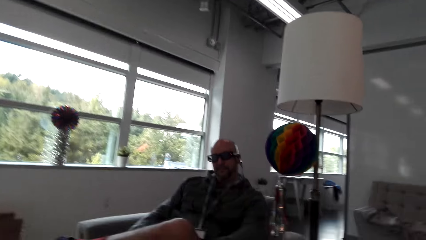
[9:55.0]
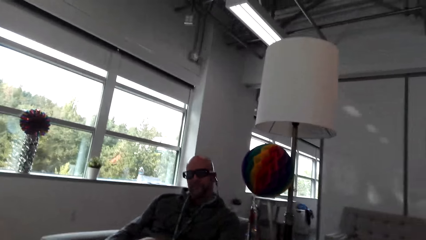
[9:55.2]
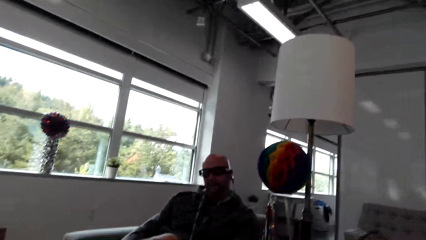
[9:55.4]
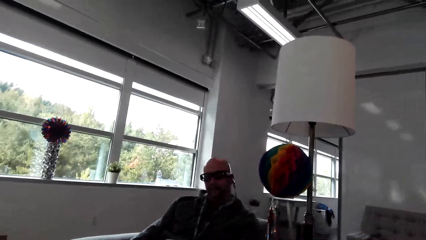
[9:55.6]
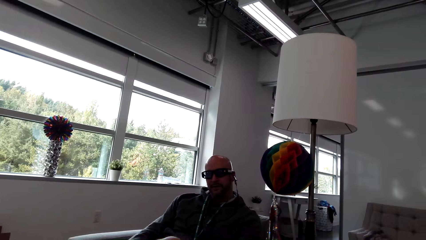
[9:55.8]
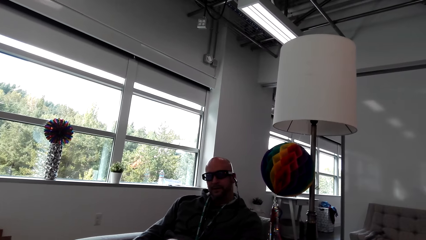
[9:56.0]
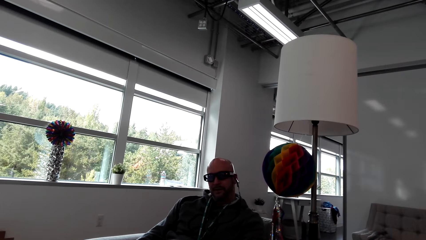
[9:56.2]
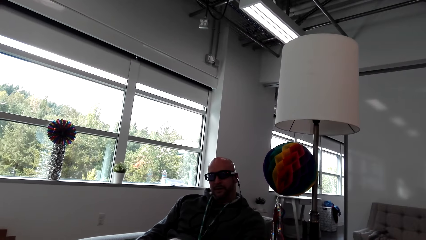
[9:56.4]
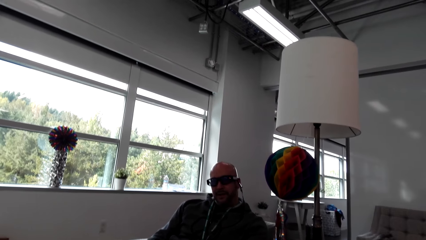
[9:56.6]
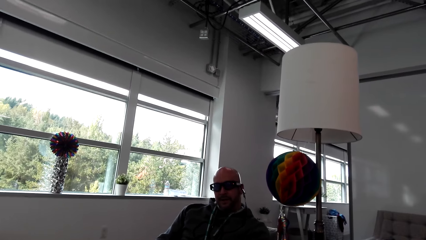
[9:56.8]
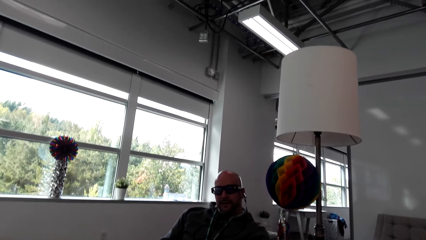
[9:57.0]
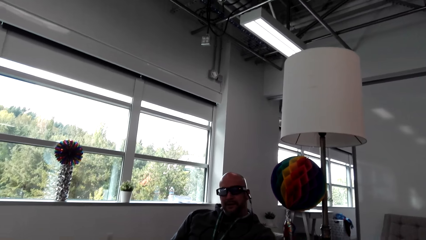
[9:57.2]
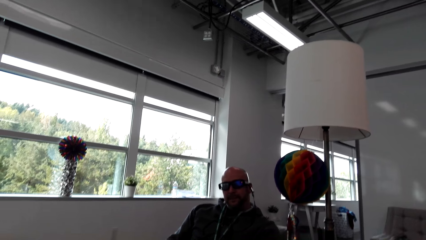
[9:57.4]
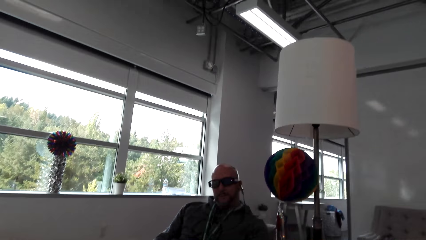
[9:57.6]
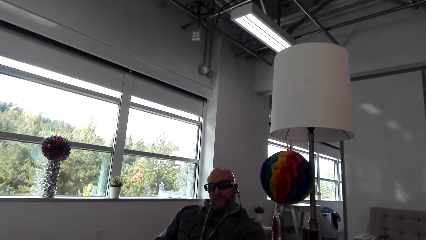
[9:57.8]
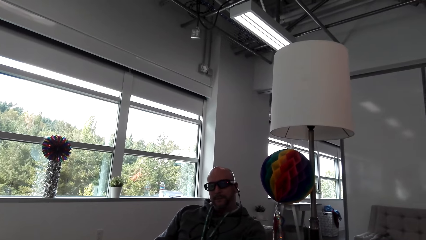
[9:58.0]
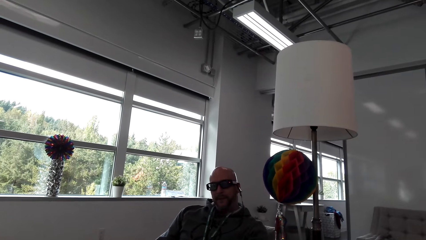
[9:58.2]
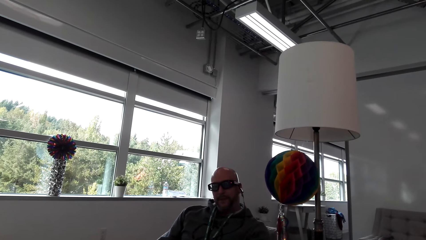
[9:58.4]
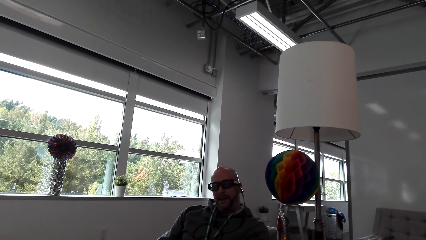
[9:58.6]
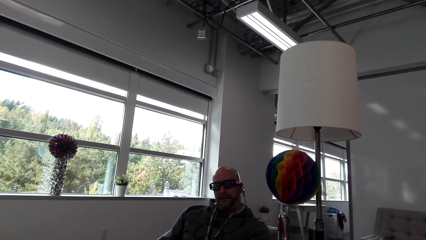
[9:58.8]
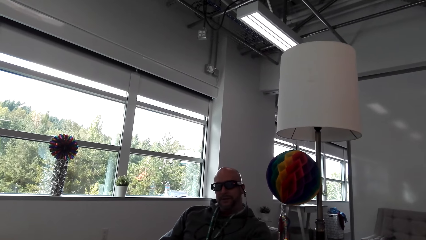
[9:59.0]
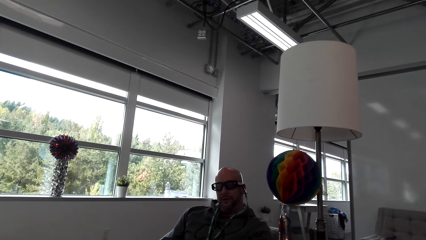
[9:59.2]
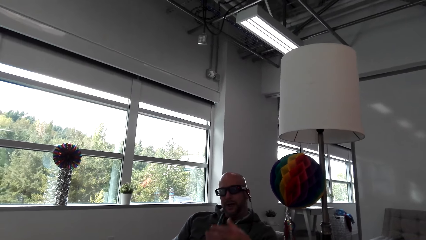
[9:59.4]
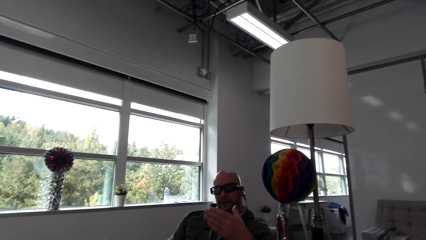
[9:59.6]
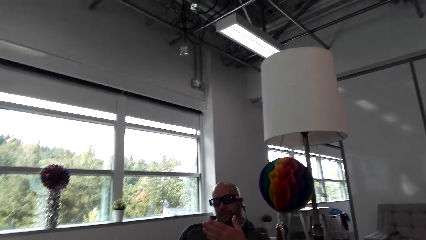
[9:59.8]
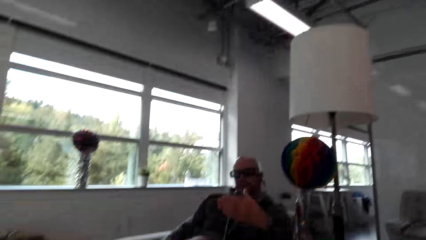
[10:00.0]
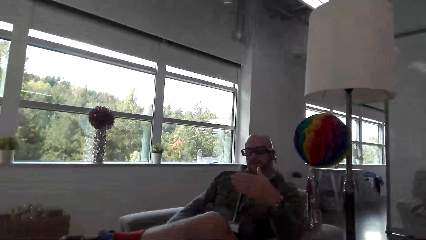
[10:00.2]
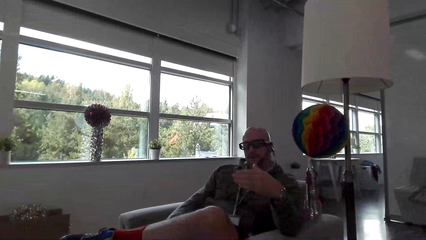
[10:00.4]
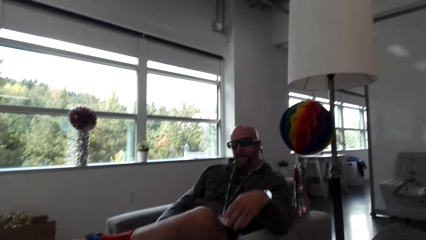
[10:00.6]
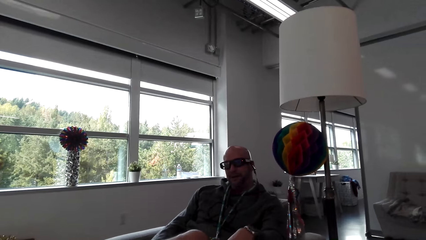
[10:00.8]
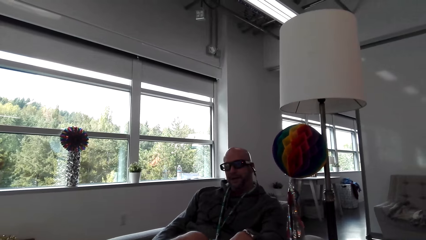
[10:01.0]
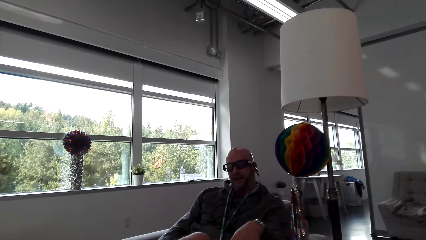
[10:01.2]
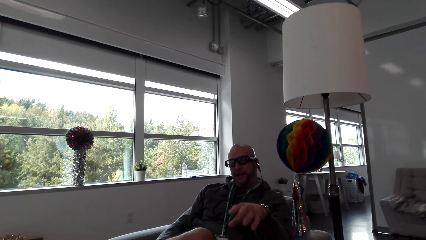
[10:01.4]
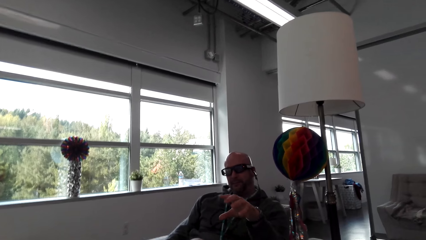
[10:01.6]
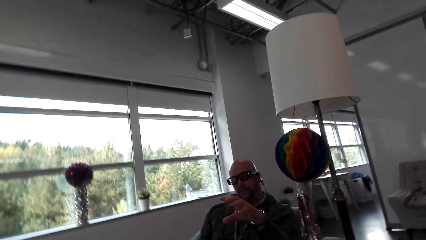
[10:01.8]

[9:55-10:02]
A man moves his hands. The camera wearer converses with the man.

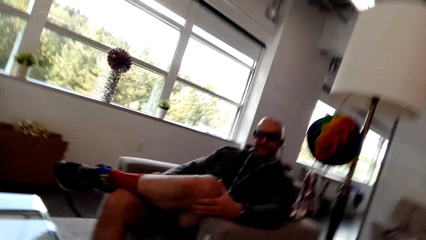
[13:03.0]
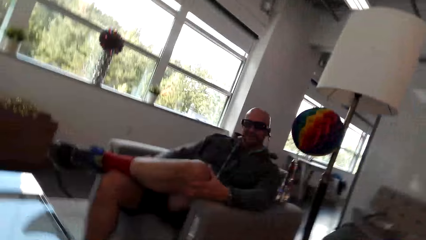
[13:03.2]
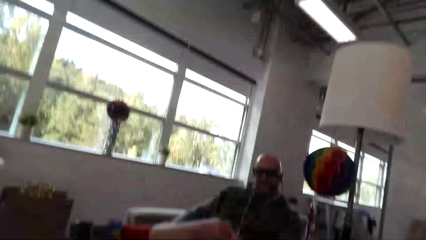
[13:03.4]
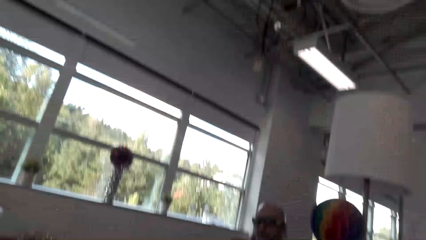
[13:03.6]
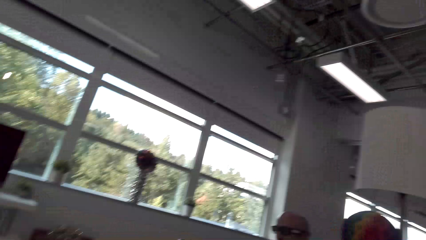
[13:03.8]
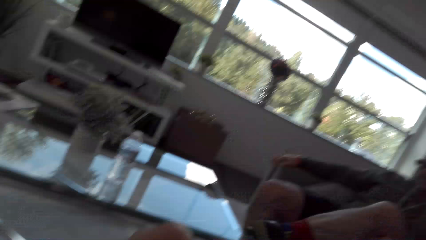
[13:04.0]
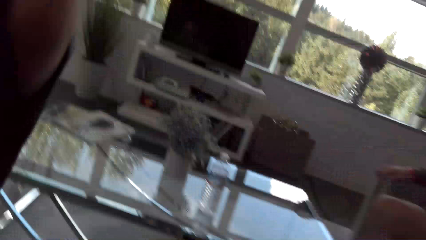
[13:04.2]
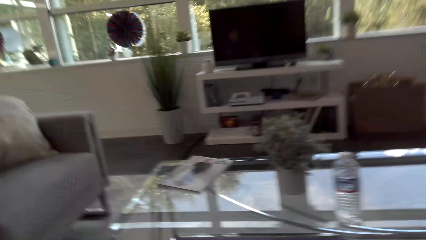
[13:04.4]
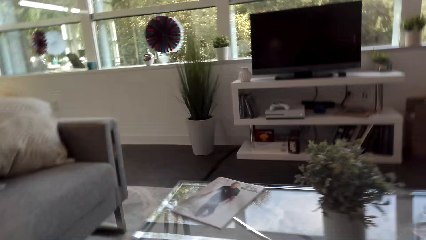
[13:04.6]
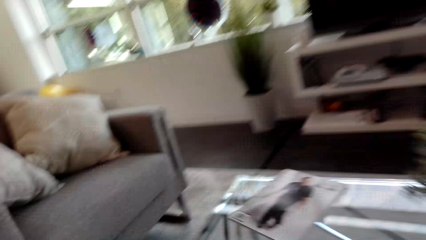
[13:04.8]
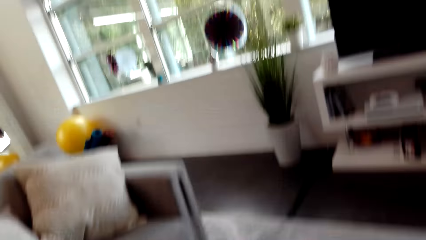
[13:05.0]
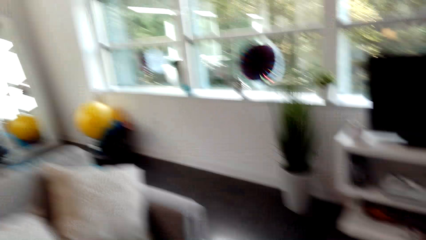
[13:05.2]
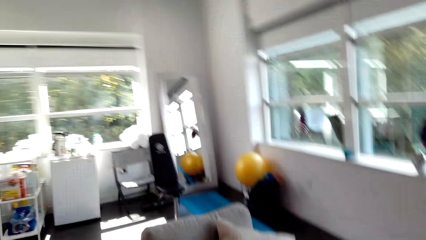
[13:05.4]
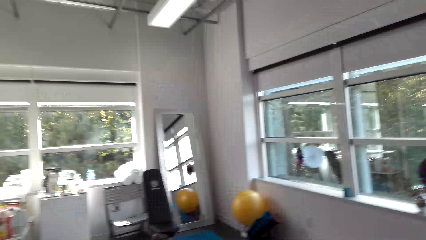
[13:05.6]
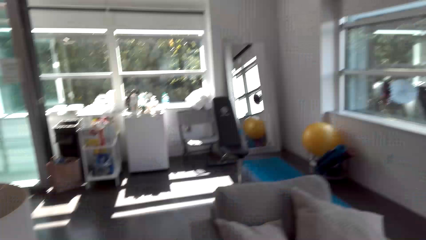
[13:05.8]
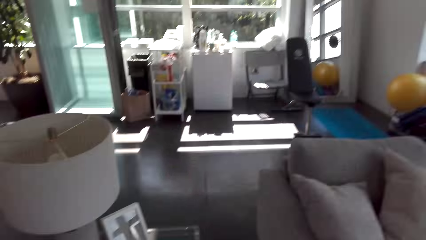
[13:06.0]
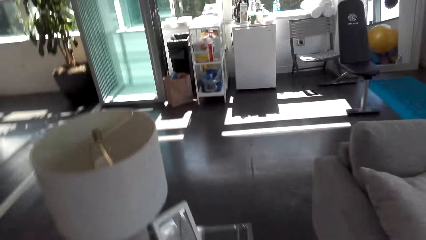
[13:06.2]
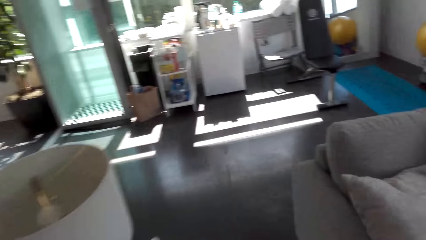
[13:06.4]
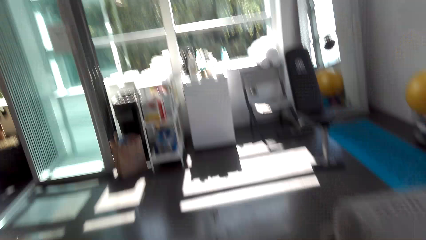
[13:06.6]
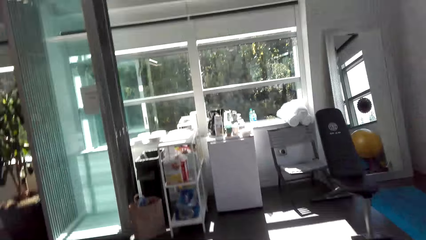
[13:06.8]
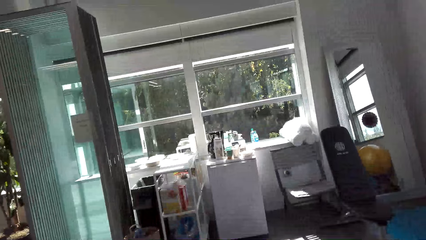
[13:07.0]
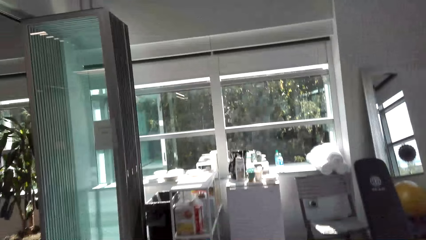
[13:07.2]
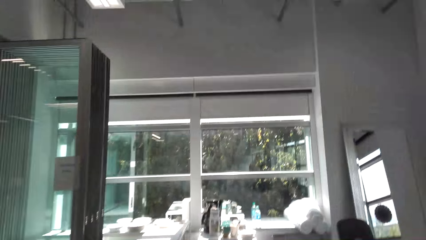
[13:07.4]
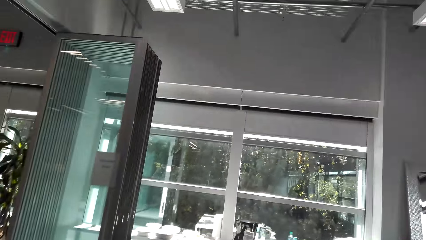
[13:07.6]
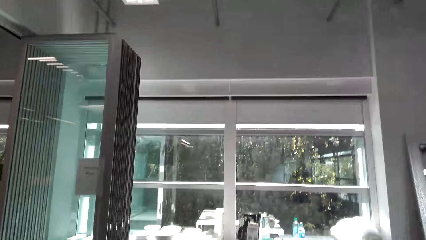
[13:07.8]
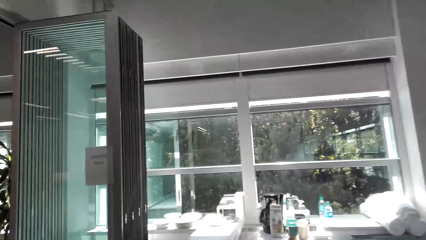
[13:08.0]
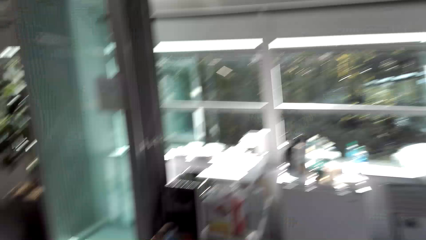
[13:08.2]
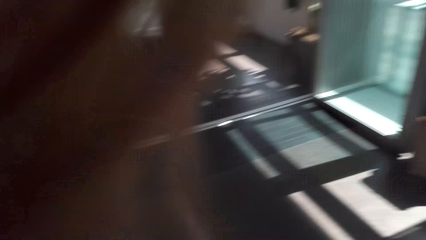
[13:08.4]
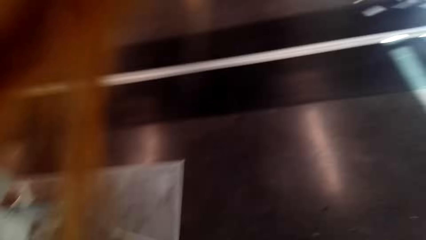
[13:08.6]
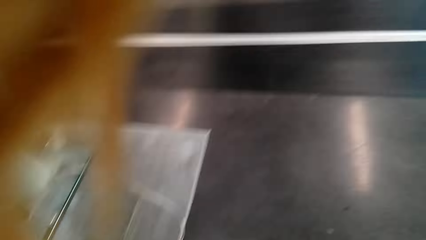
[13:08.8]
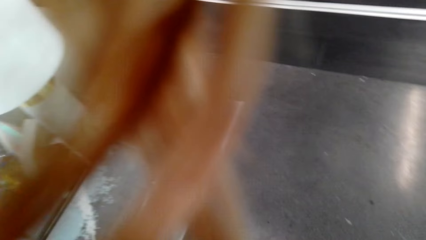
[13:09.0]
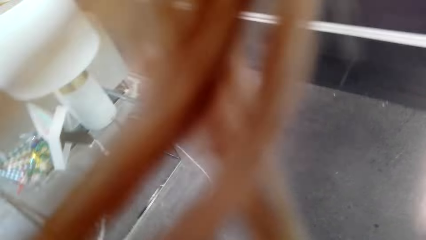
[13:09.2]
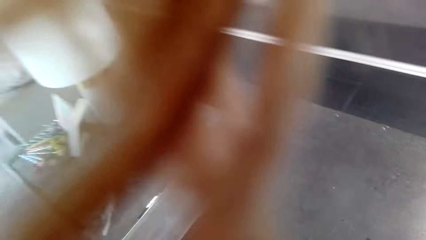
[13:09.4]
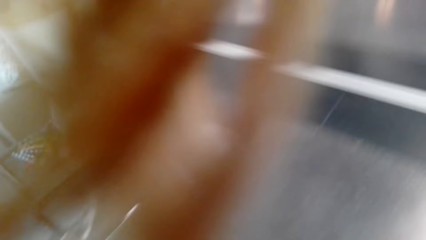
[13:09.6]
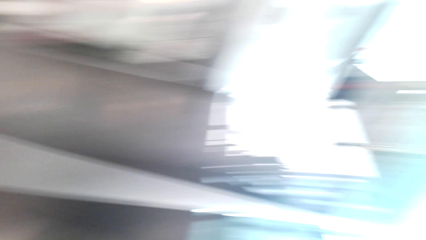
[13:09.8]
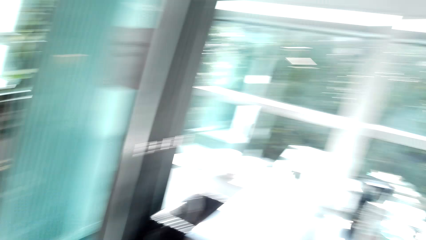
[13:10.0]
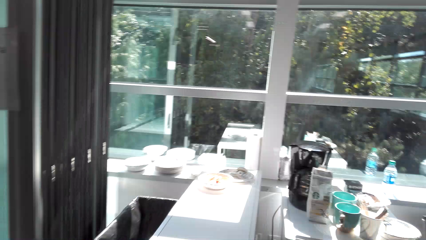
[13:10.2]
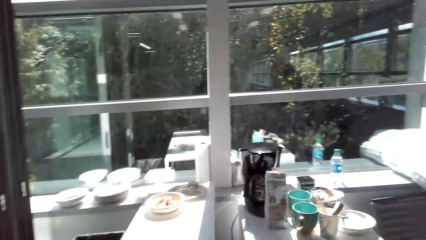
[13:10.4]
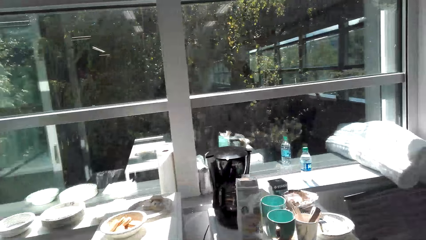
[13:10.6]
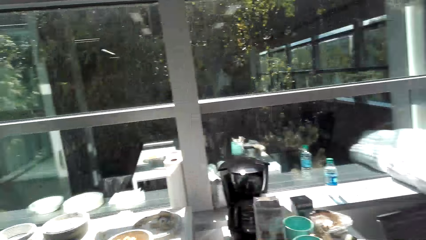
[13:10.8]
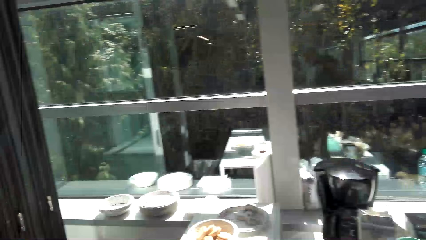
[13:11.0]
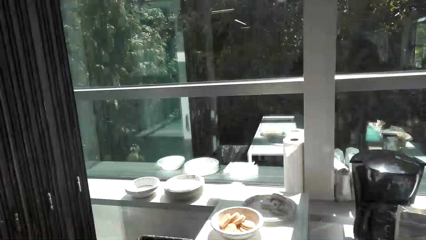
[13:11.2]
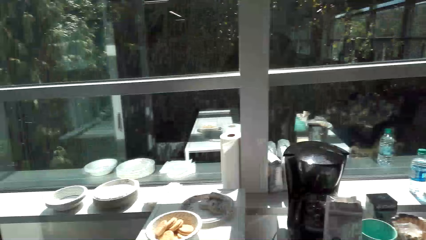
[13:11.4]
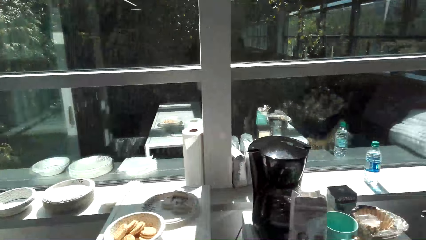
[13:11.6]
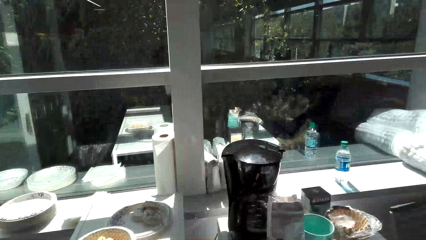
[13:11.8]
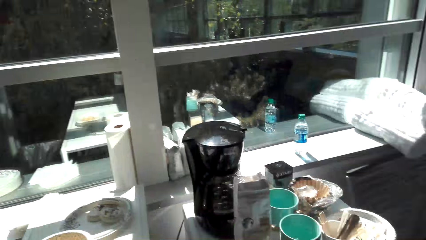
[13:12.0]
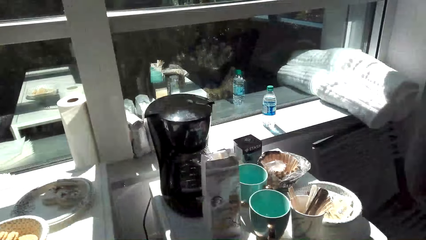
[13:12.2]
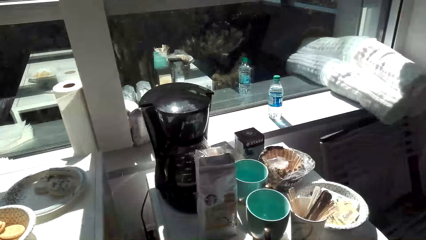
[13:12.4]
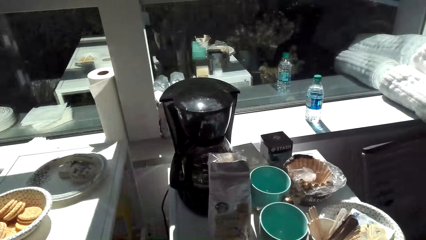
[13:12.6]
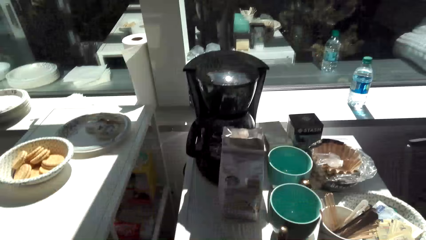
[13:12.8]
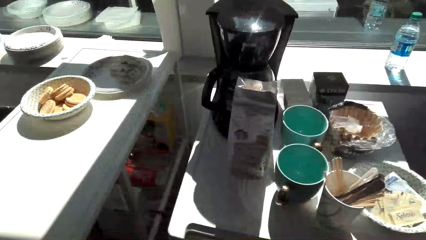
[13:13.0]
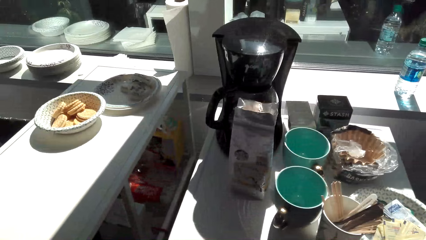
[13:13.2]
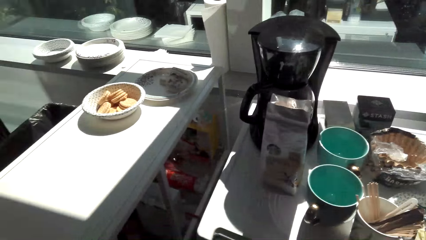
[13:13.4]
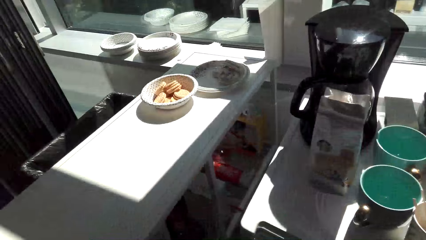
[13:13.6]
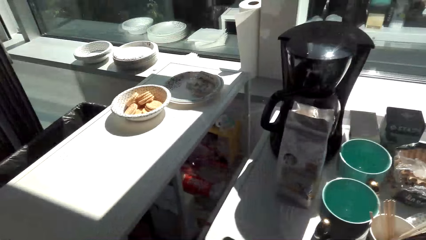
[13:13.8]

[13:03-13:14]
The camera wearer walks in the house. They move around the room.
